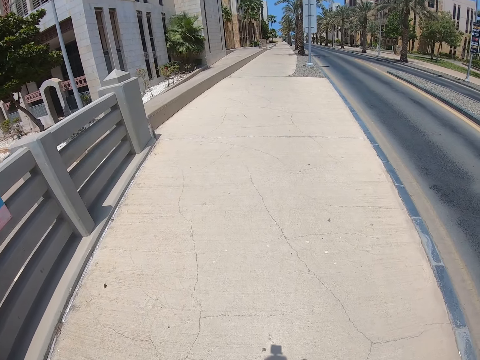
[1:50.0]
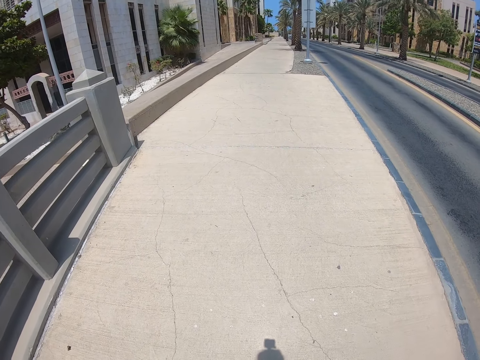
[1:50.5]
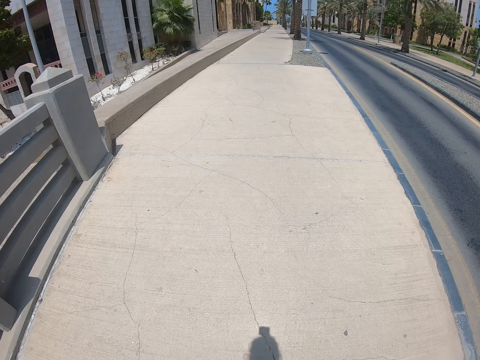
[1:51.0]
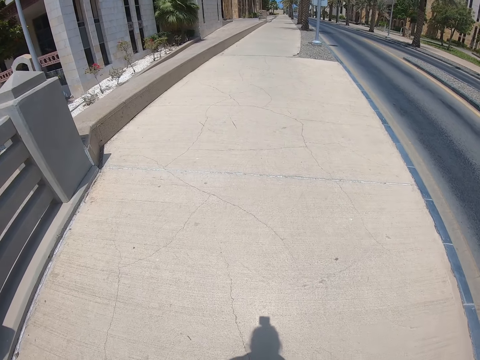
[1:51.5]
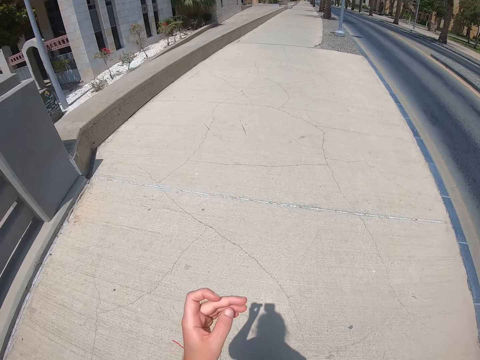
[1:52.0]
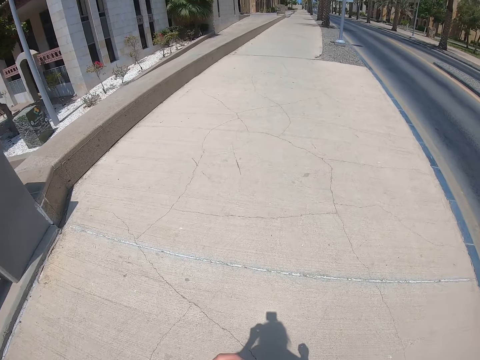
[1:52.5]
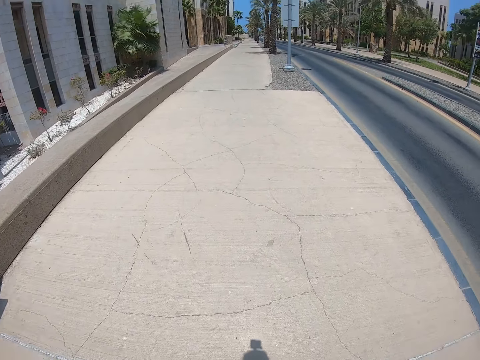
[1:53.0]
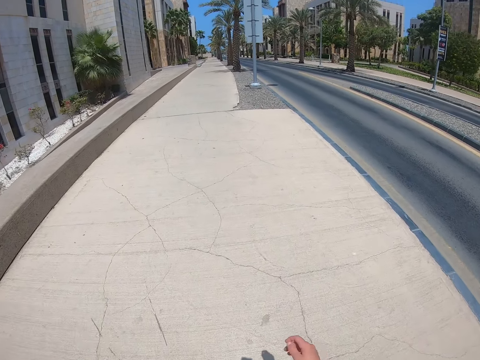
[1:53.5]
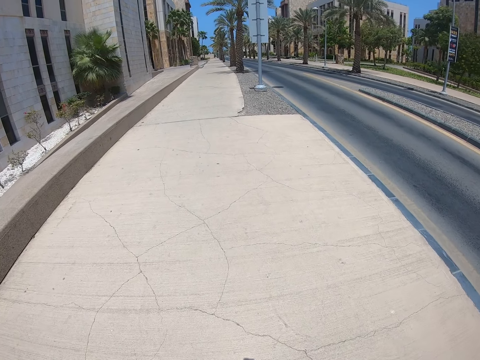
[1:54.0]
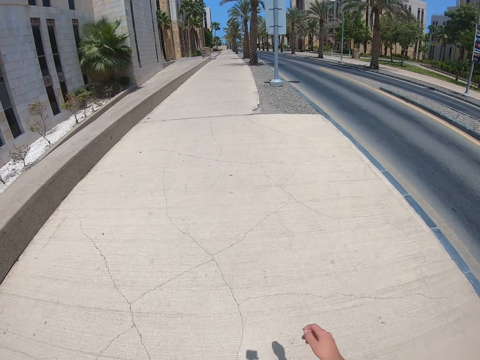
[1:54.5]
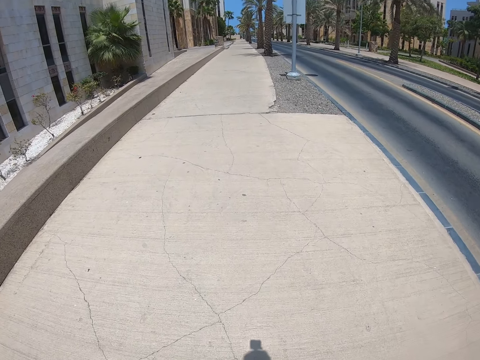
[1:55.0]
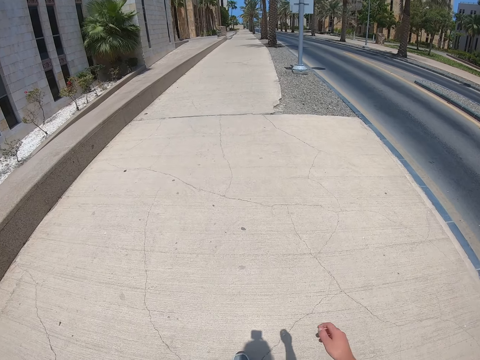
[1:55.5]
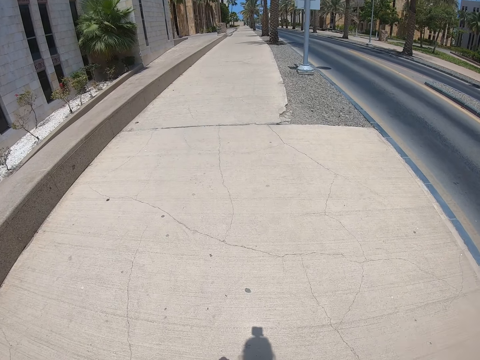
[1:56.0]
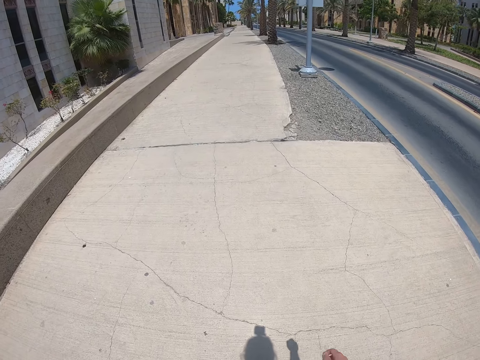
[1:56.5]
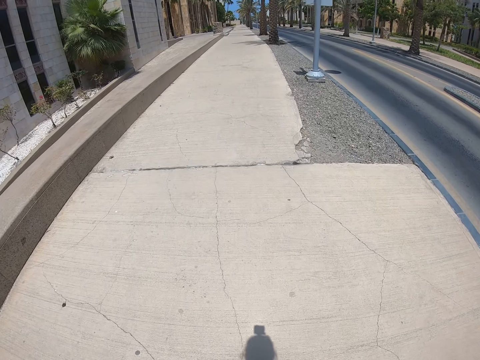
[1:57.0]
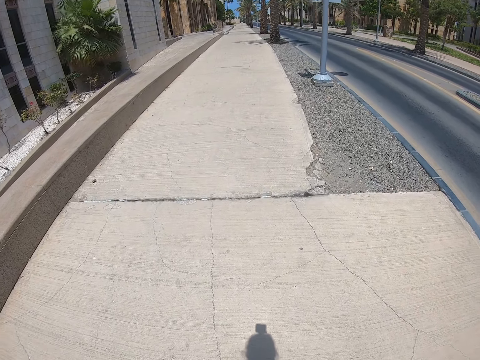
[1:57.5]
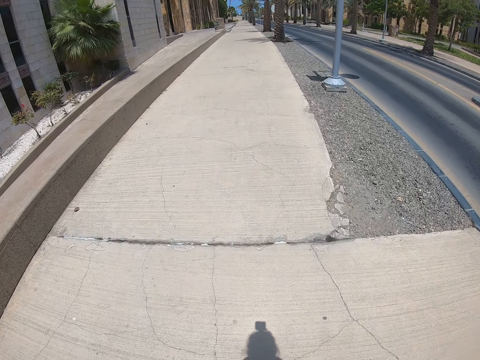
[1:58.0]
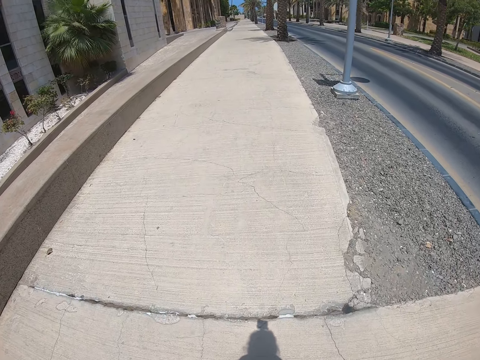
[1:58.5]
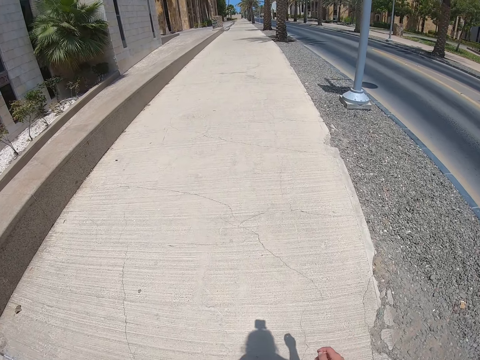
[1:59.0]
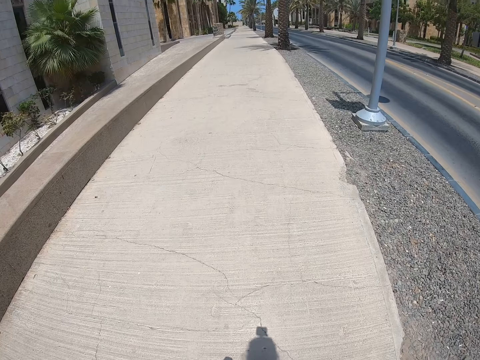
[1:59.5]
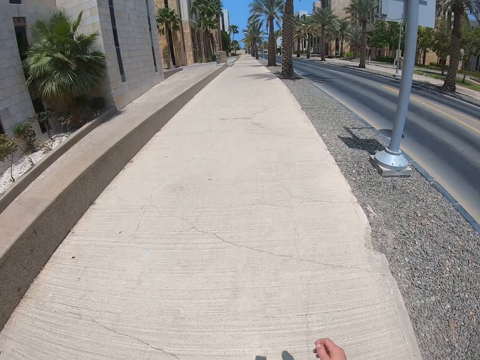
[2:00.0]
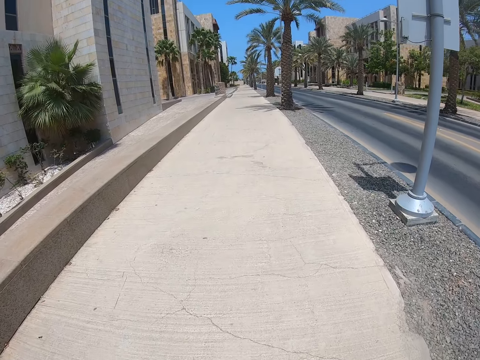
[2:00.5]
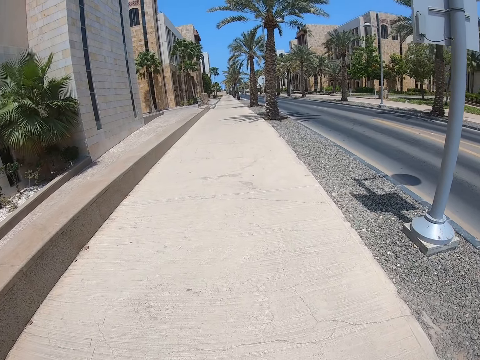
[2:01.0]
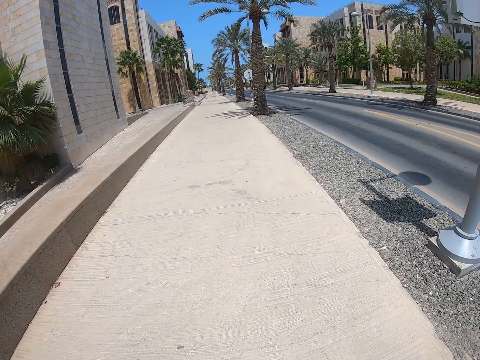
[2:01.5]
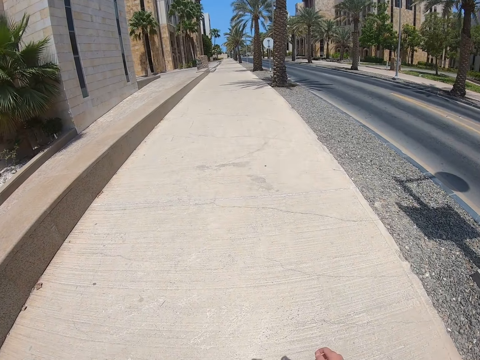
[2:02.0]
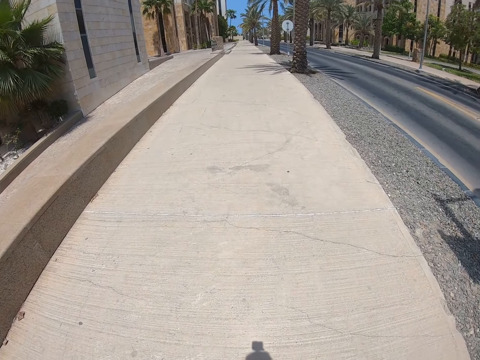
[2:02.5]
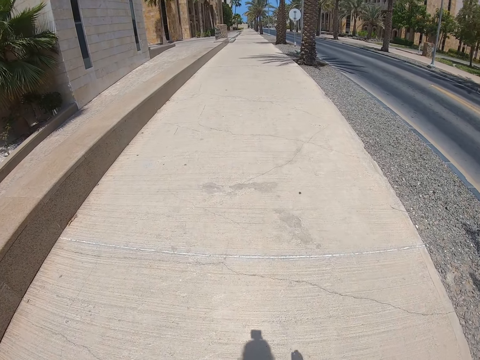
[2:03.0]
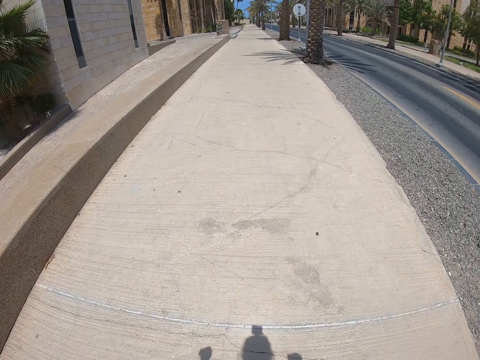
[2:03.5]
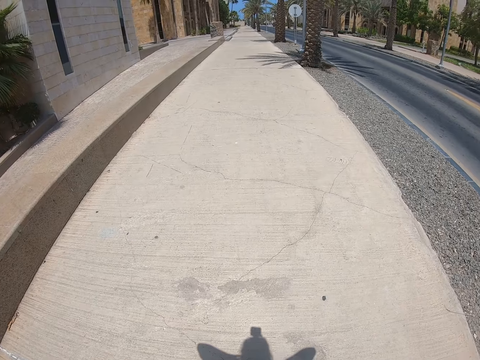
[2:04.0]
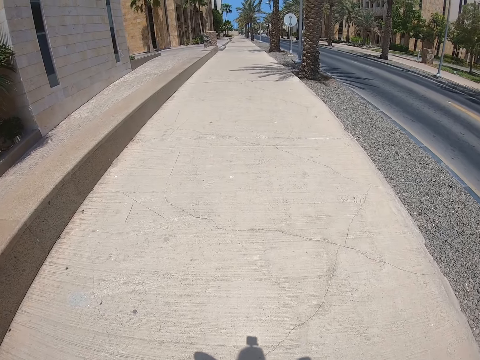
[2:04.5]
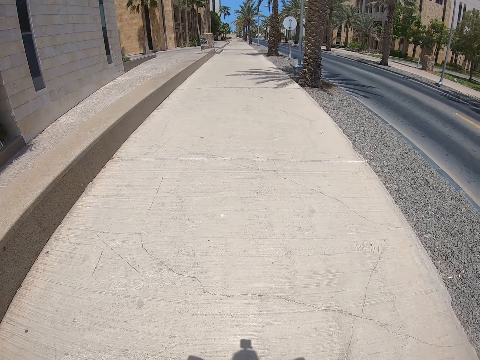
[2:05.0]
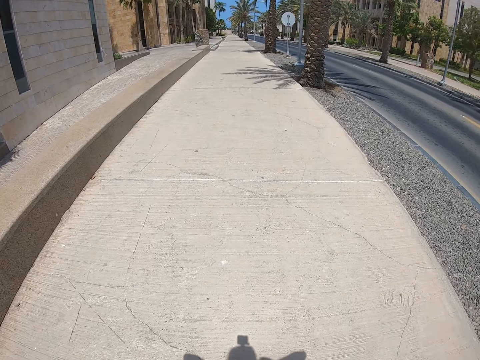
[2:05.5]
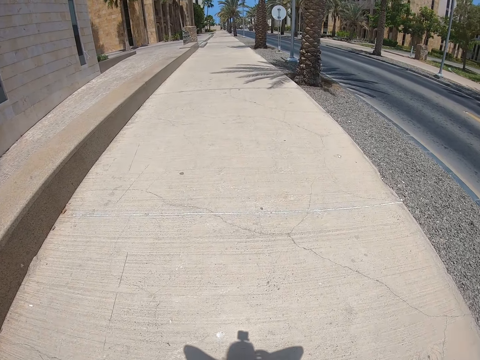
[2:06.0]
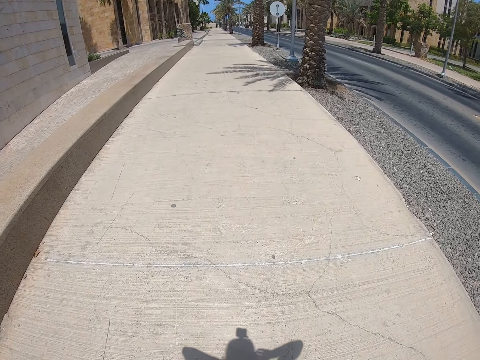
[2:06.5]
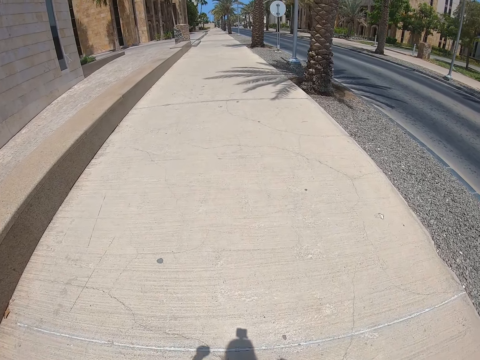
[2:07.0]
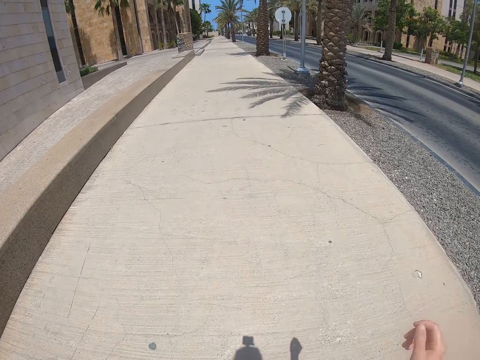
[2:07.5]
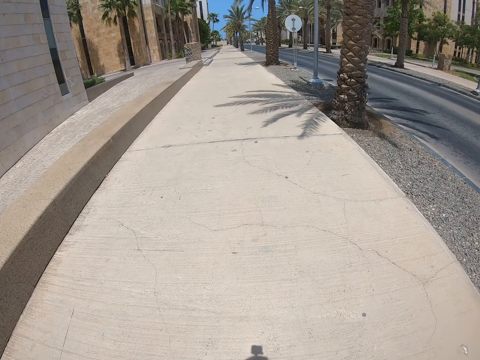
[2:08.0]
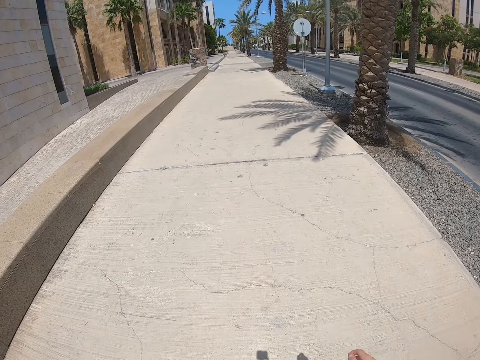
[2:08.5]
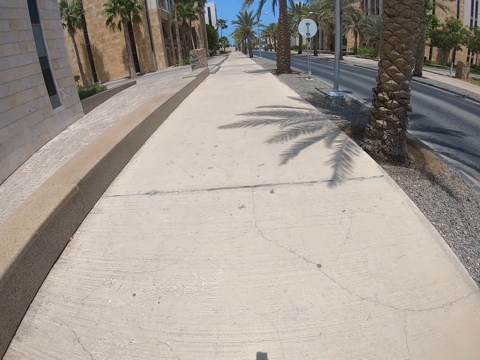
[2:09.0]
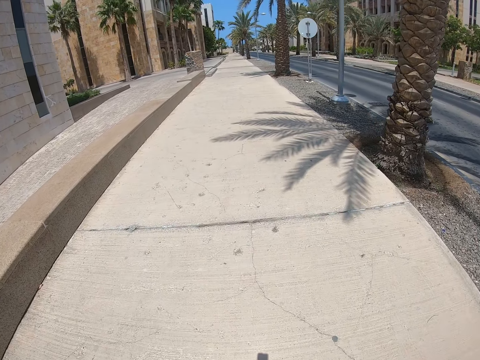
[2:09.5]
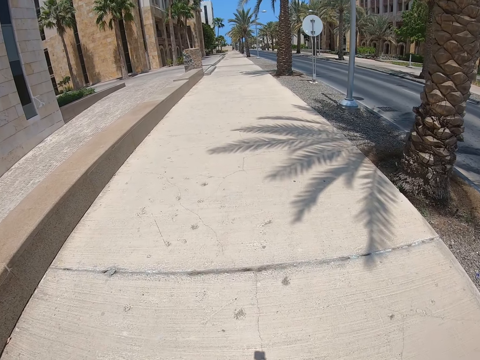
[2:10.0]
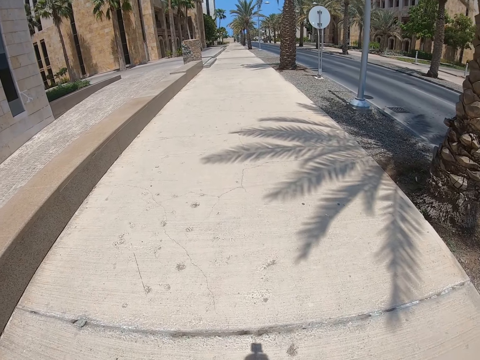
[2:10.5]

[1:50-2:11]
The camera wearer looks at the finger. They adjust the camera. They walk on the sidewalk.

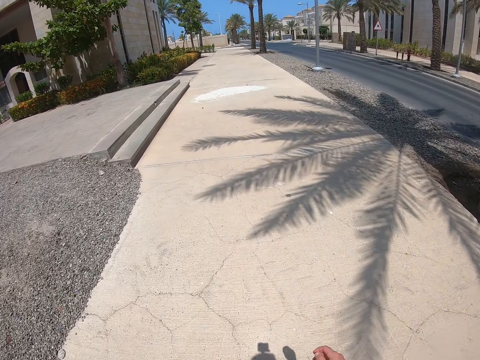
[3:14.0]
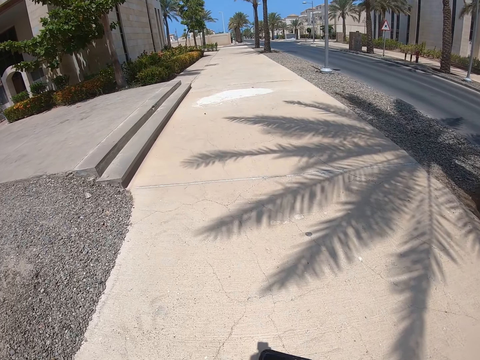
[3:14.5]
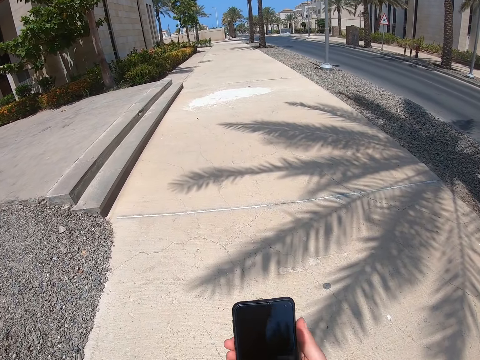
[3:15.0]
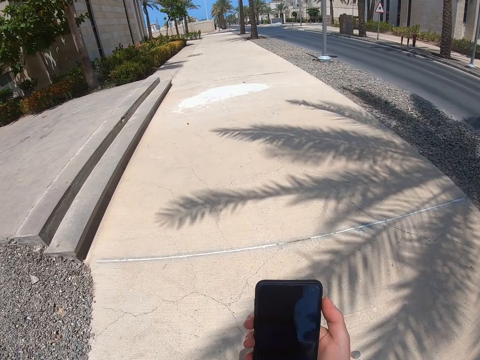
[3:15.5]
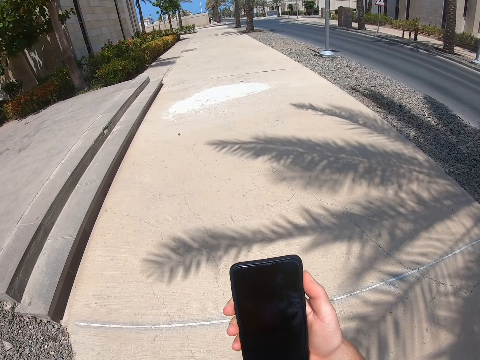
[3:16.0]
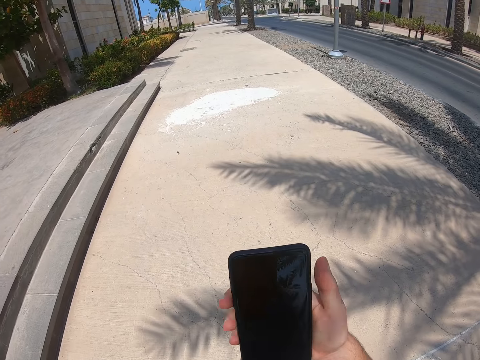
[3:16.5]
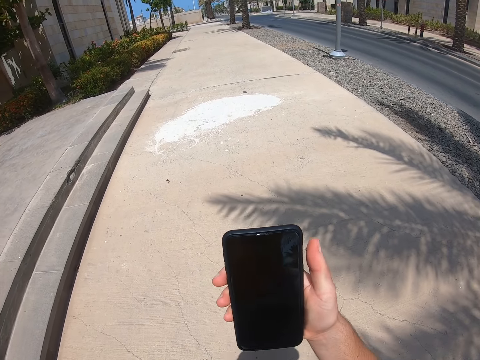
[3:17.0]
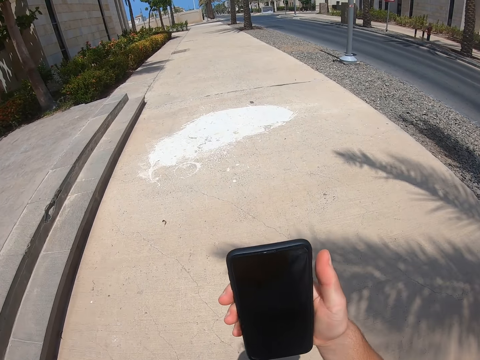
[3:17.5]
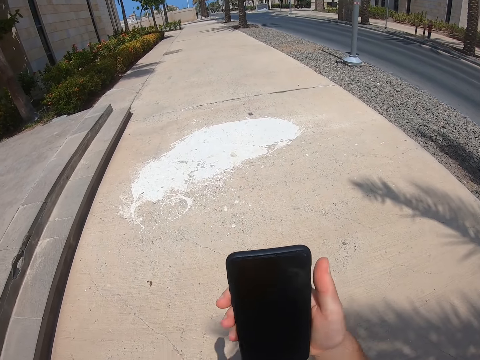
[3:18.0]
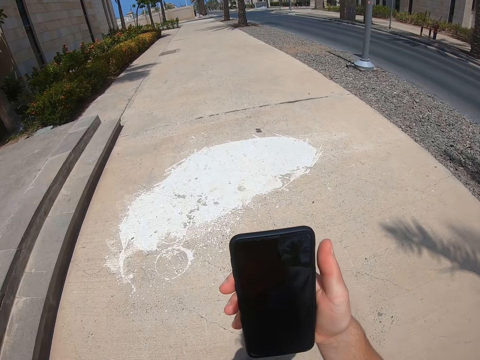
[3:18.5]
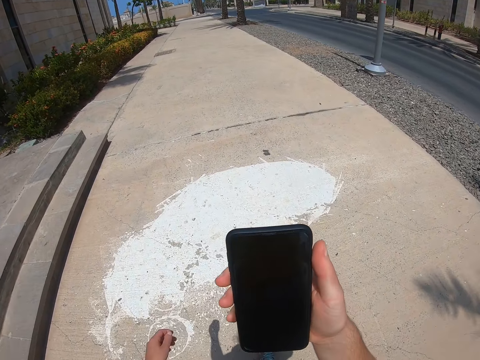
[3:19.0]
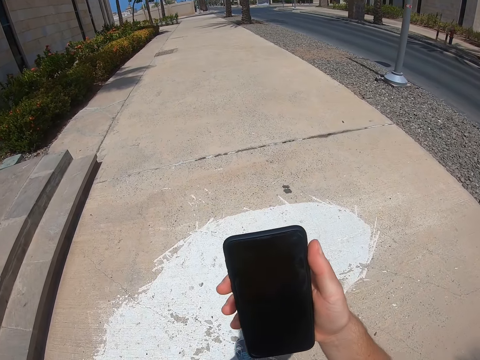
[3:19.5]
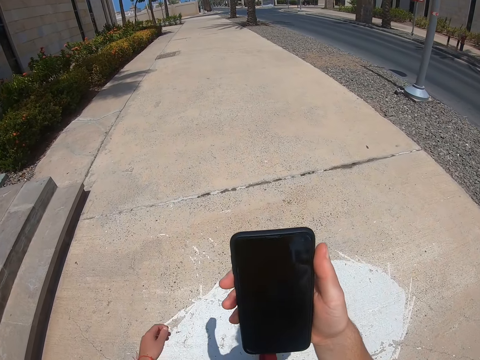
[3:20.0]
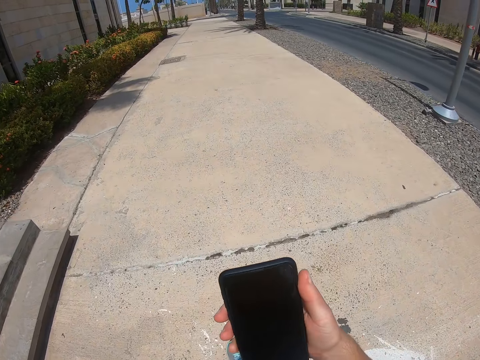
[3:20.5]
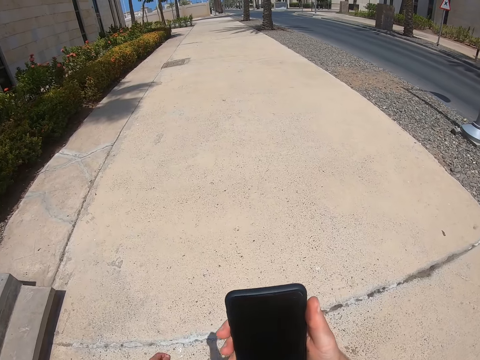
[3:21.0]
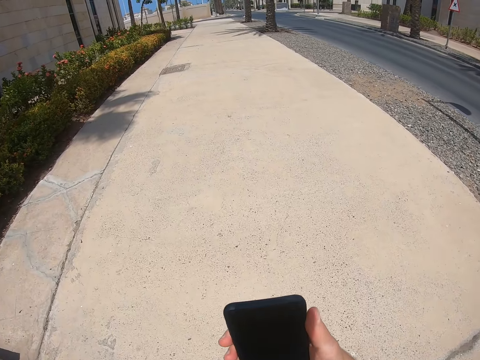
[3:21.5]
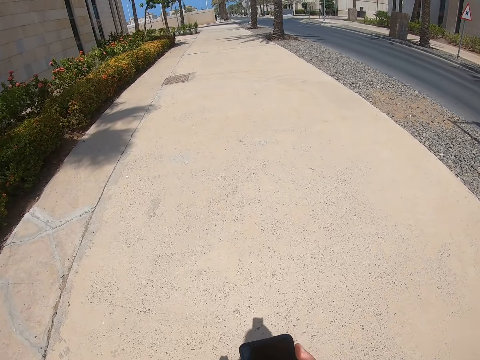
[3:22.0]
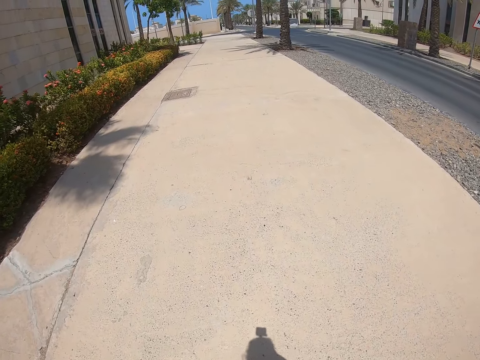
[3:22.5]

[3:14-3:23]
The camera wearer stares at the phone in his hands. He puts away the phone. He walks on the sidewalk.
